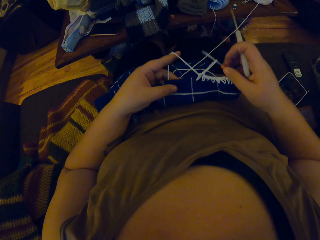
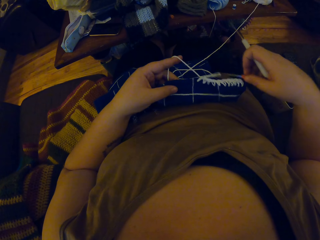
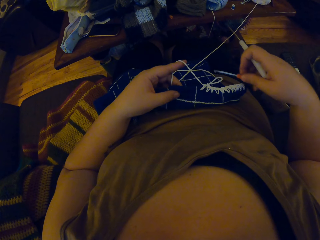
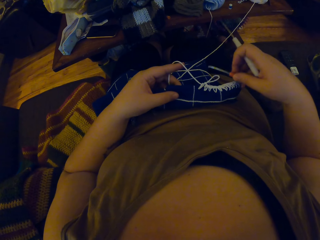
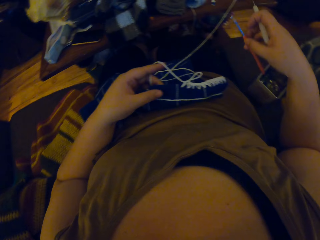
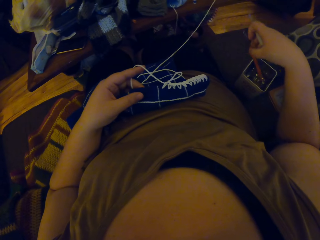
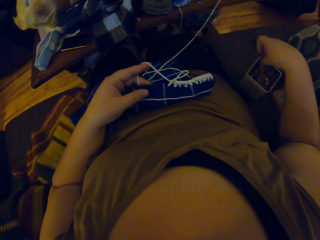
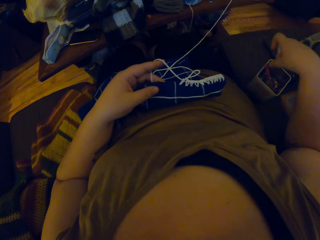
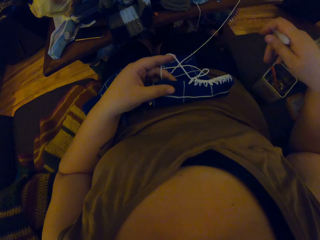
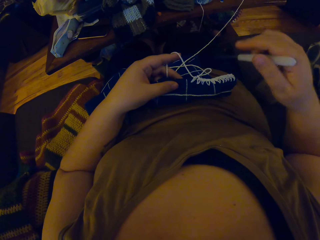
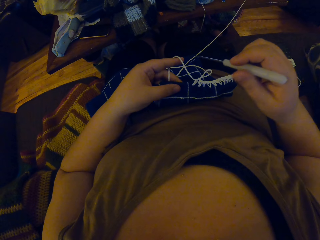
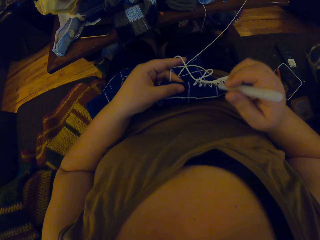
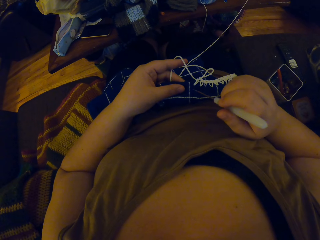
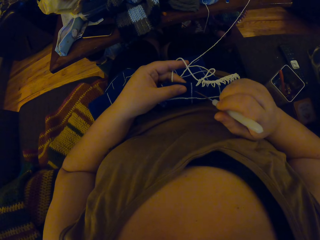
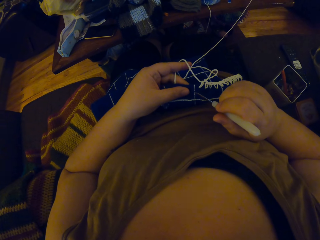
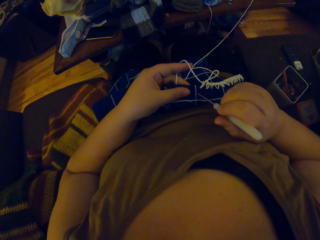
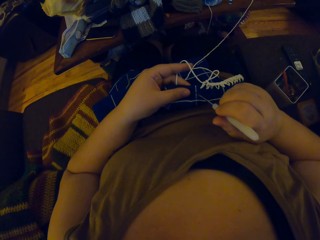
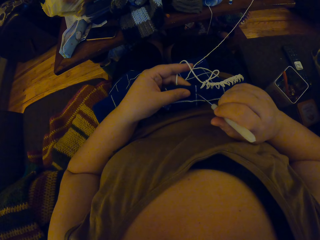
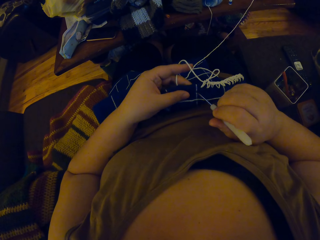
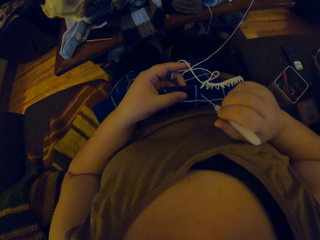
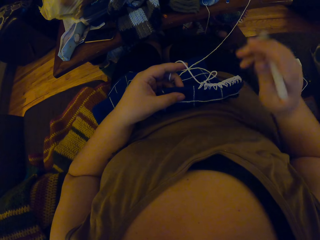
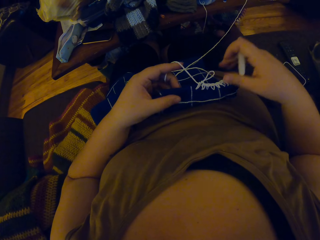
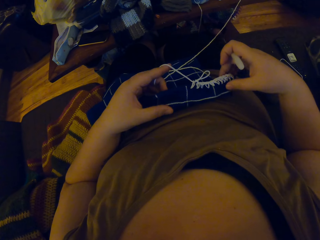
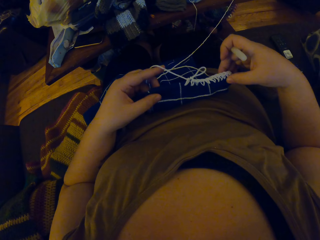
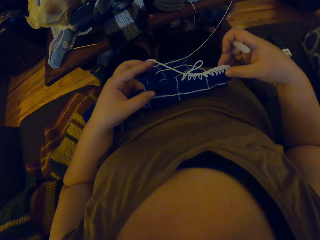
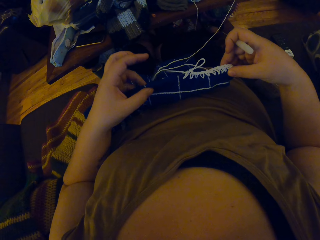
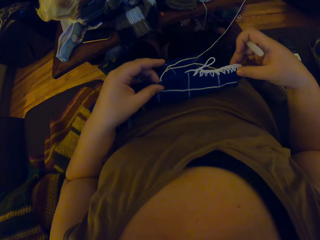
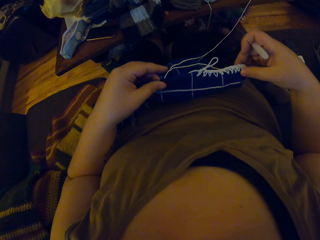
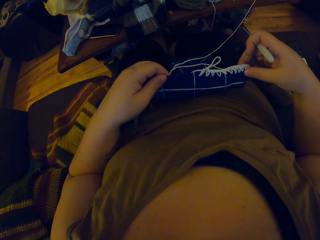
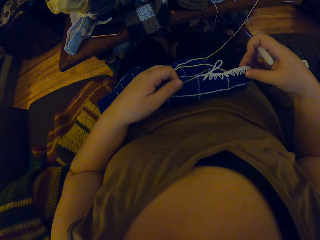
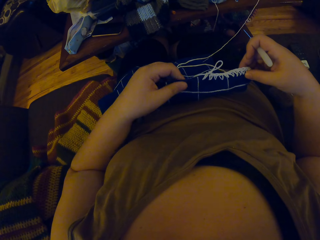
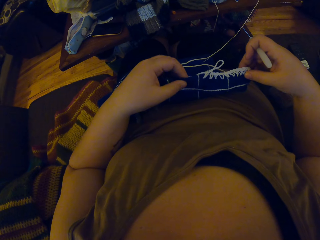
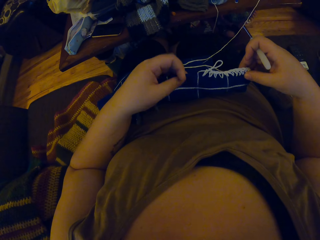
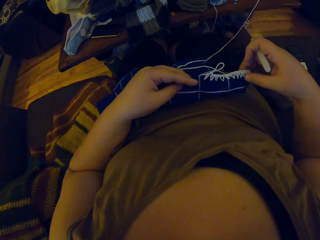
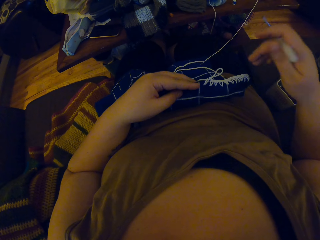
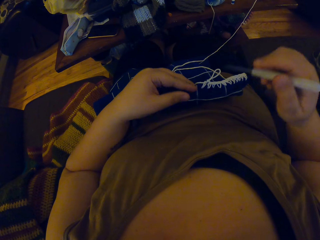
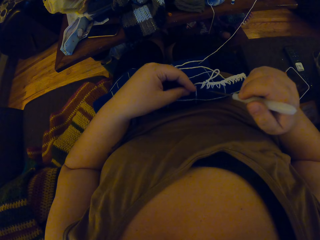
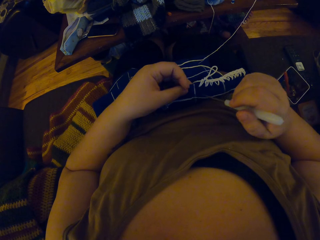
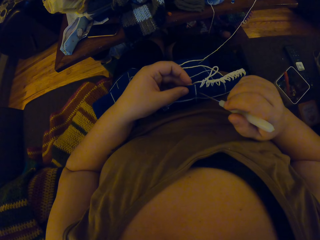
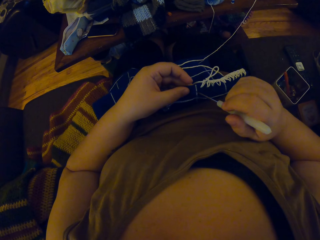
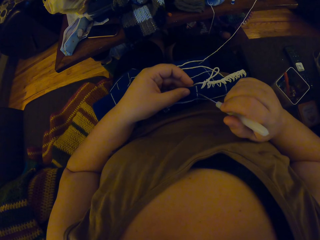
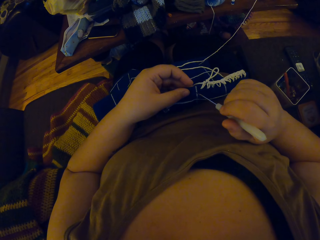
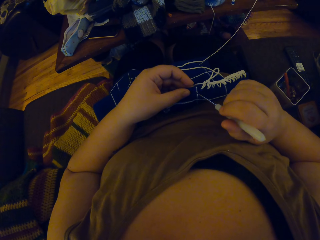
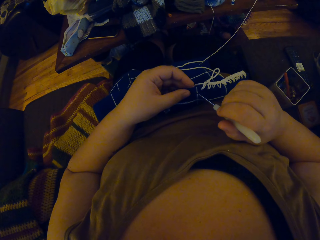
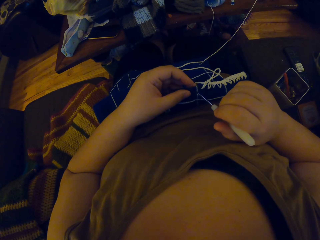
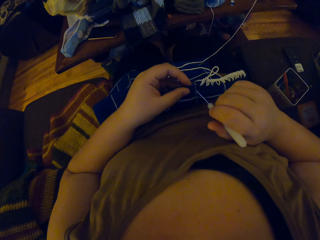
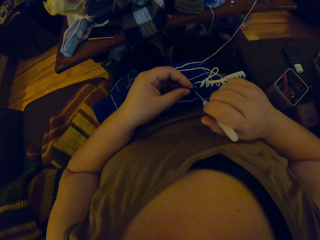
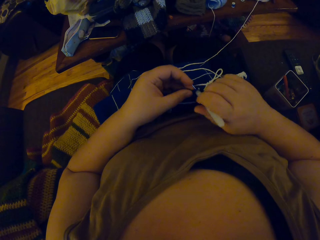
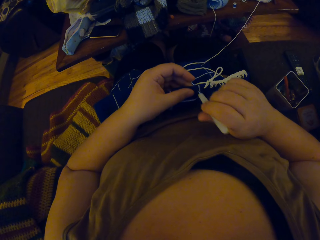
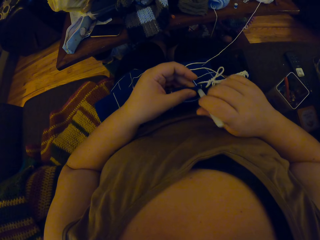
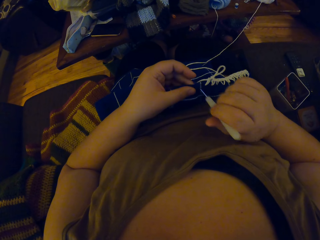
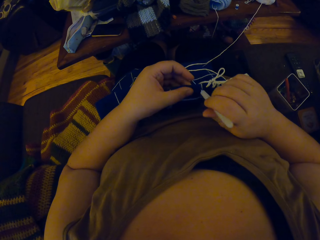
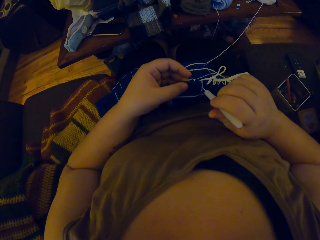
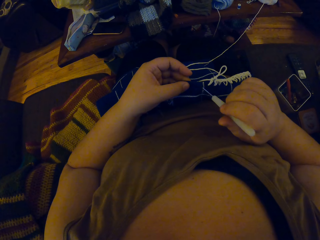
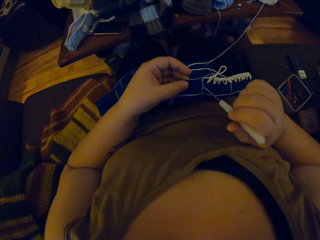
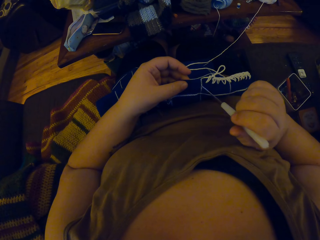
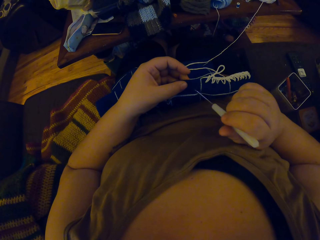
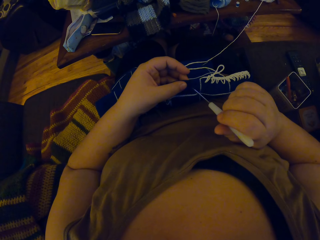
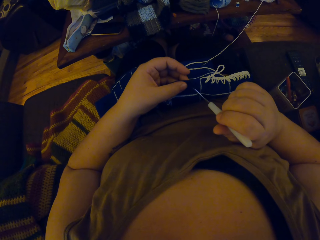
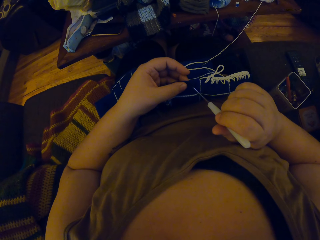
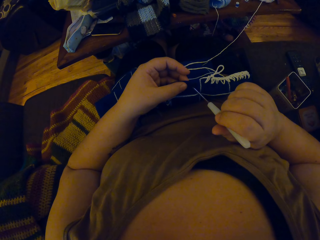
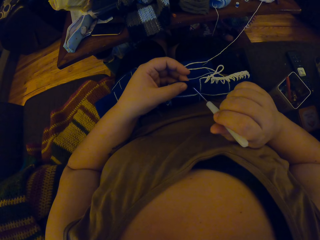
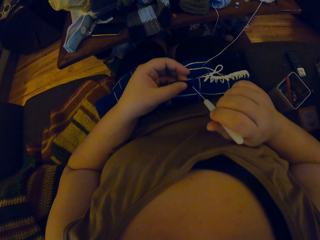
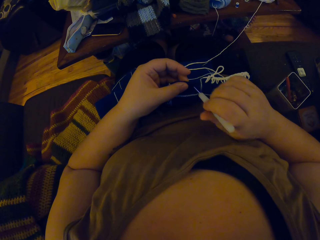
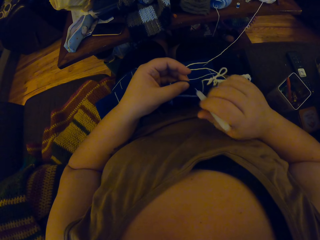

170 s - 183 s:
The camera wearer drops the crochet hook into the box. They stretch the cloth. They repeatedly pierce the crochet with the crochet pin.

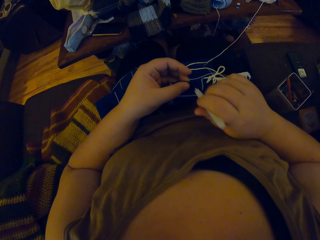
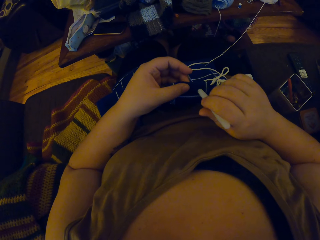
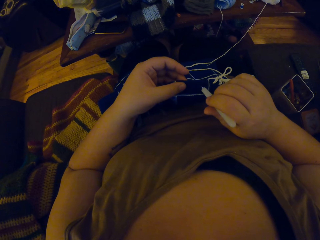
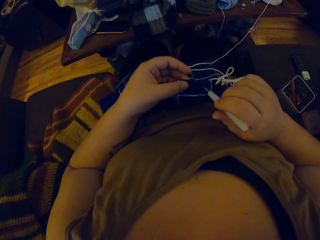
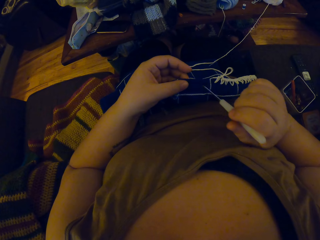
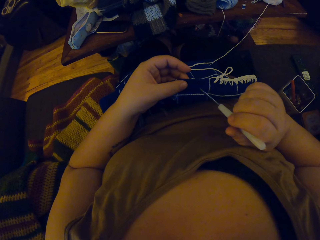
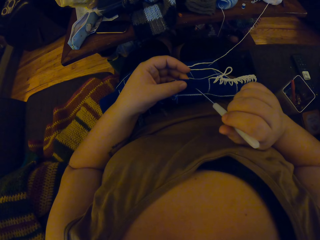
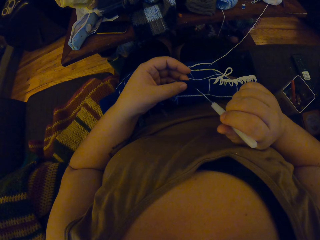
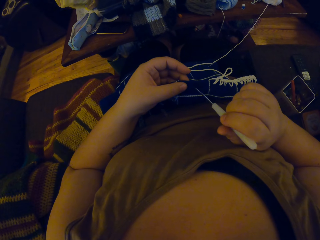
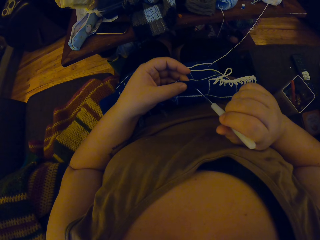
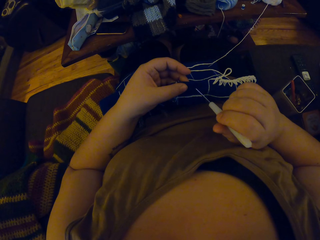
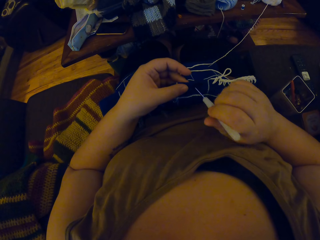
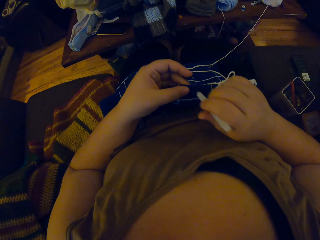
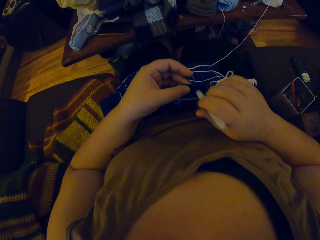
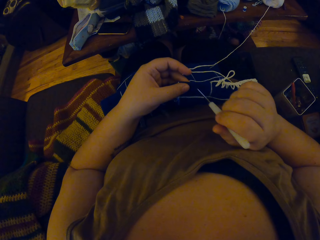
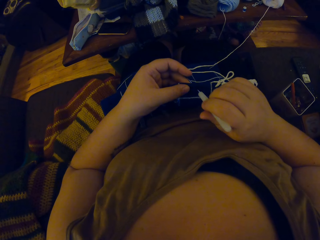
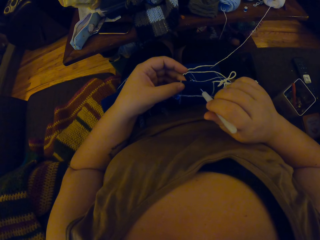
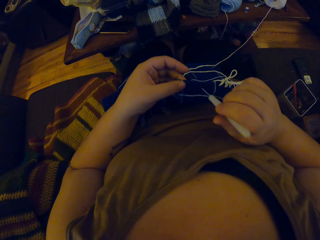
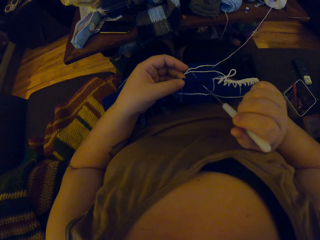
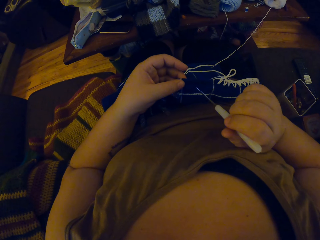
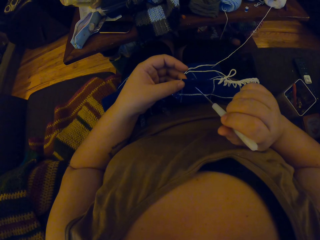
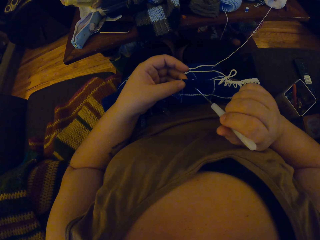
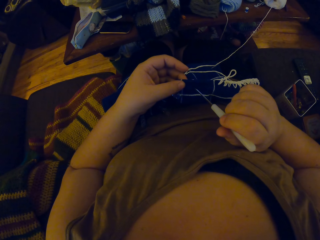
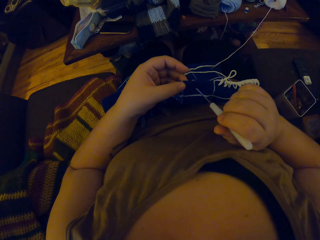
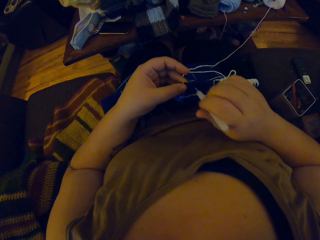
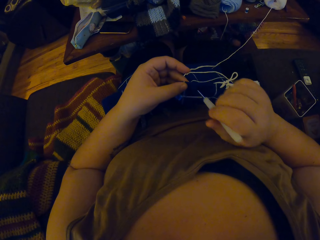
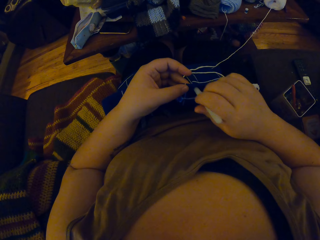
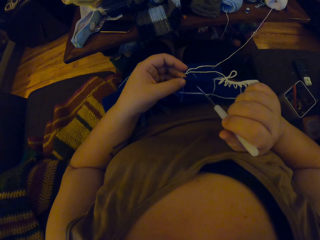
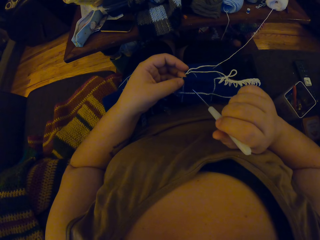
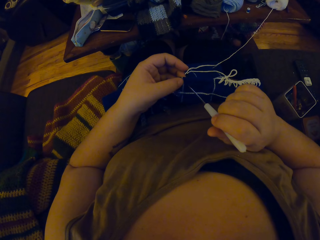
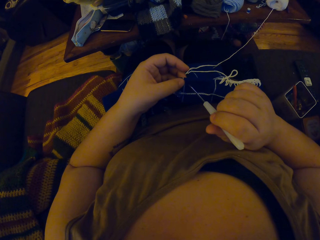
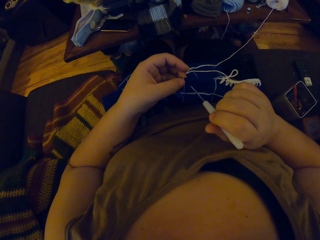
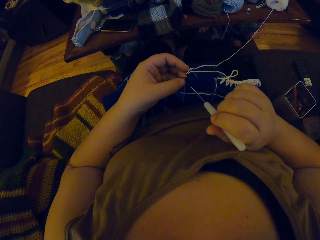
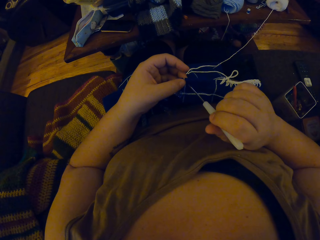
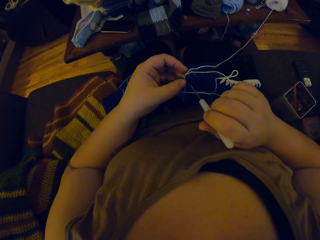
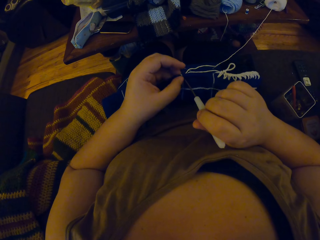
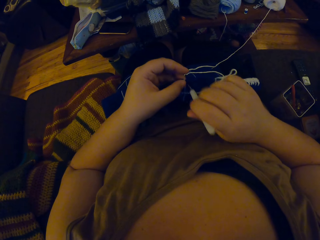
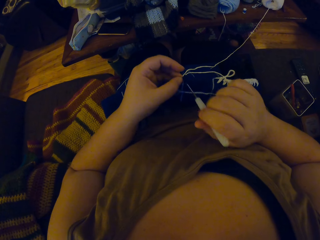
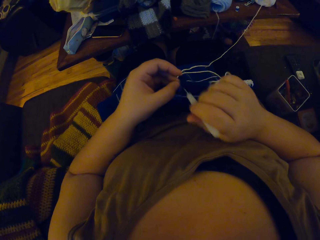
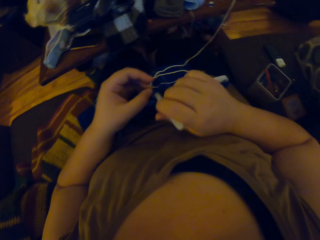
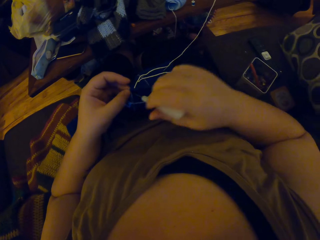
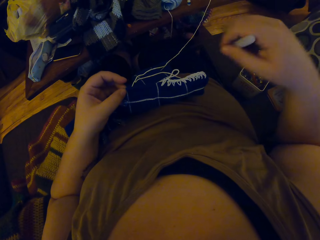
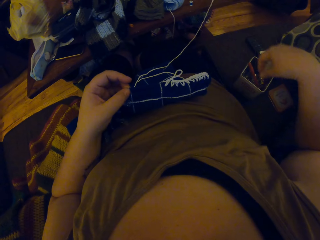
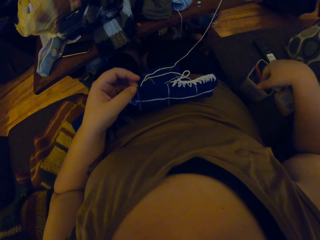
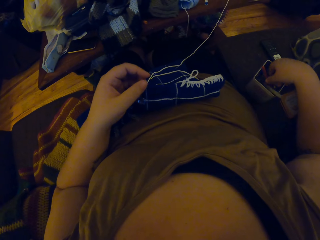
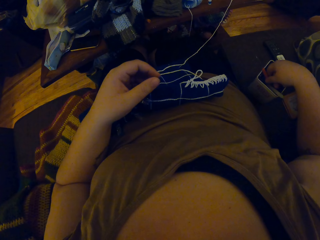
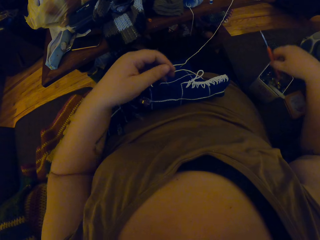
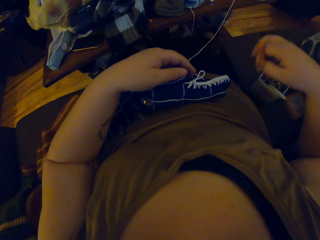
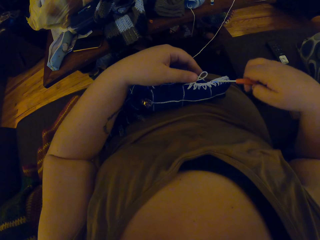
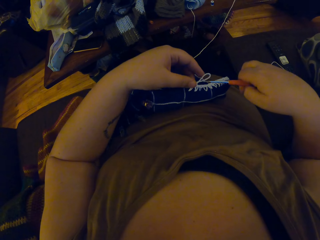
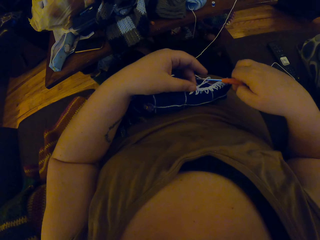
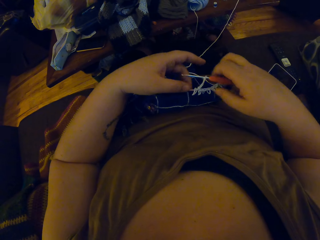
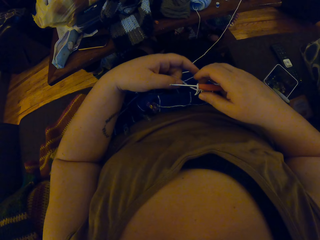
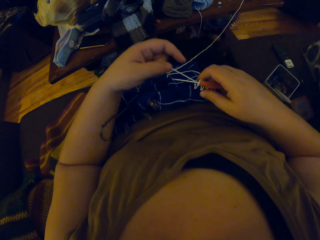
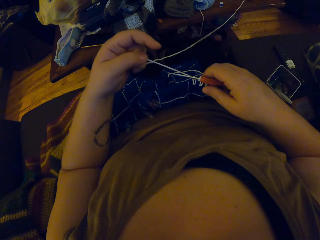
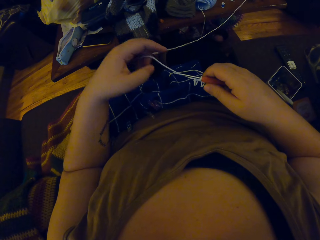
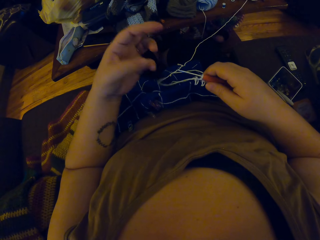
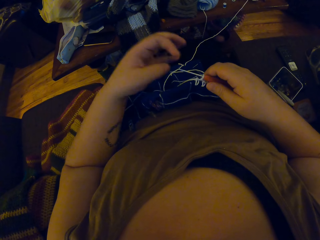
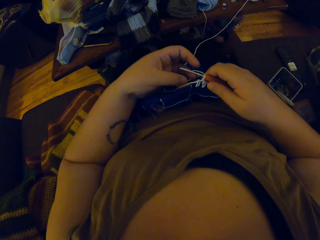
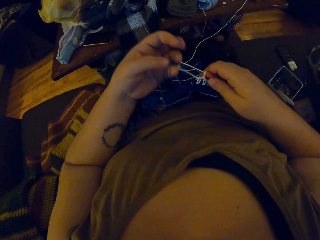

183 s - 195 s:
The camera wearer drops the crochet pin into the box. She picks up the crochet hook from the box with her right hand. She hooks the yarn with the crochet hook.
